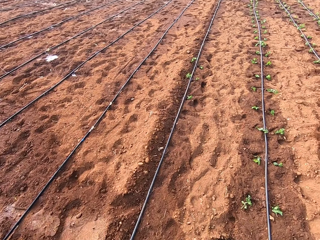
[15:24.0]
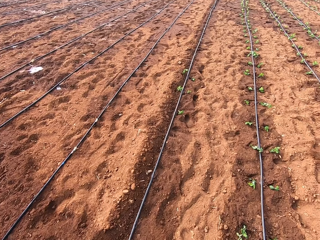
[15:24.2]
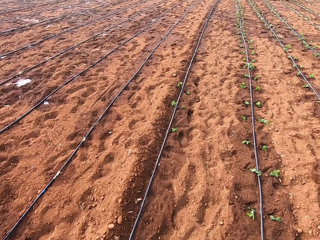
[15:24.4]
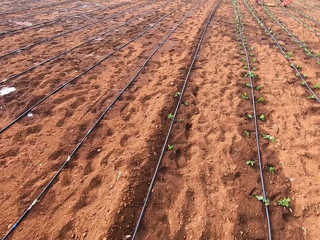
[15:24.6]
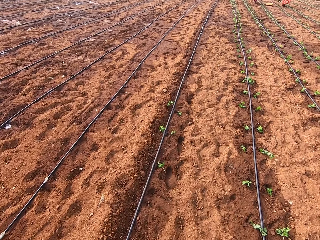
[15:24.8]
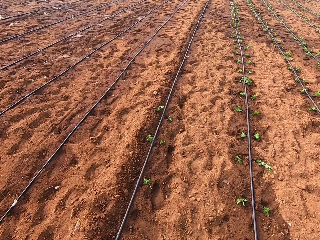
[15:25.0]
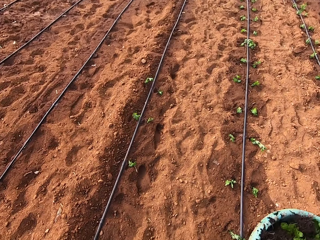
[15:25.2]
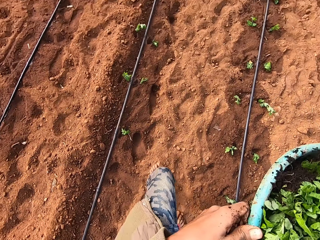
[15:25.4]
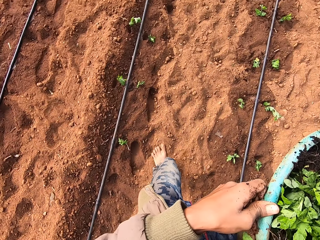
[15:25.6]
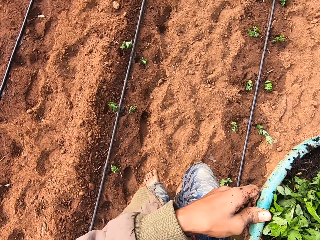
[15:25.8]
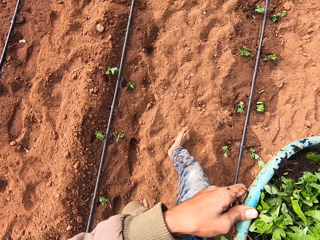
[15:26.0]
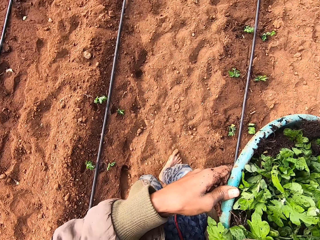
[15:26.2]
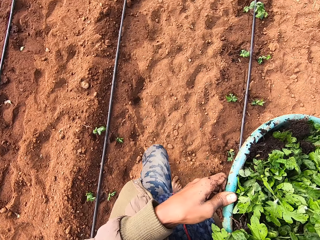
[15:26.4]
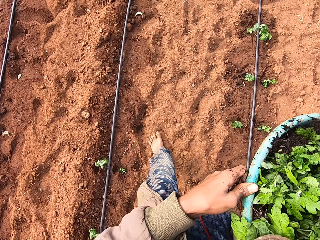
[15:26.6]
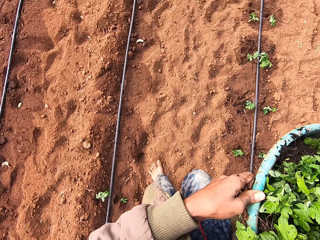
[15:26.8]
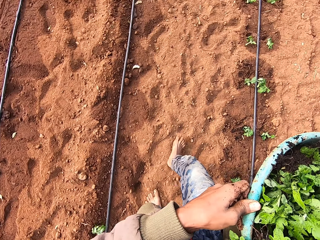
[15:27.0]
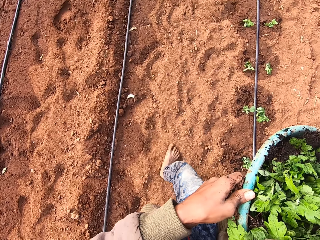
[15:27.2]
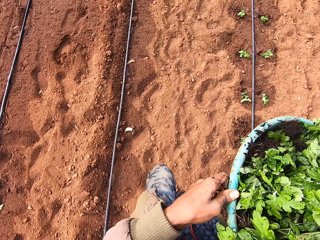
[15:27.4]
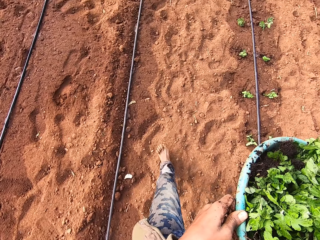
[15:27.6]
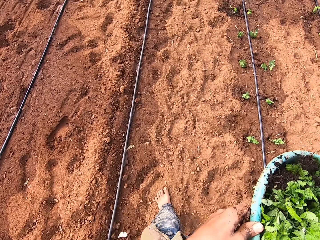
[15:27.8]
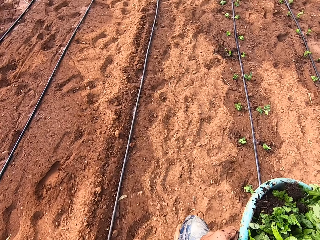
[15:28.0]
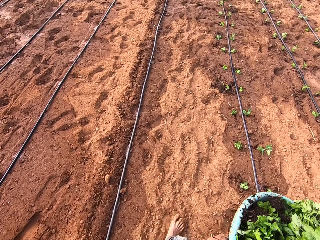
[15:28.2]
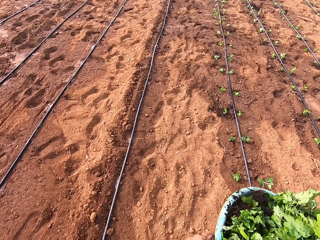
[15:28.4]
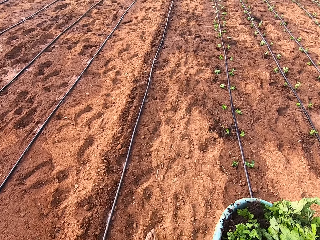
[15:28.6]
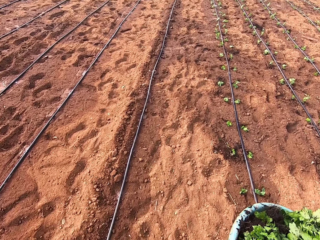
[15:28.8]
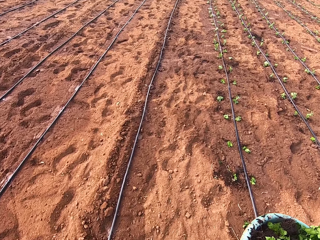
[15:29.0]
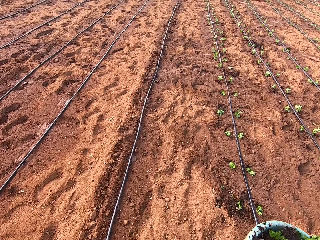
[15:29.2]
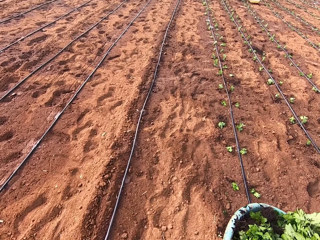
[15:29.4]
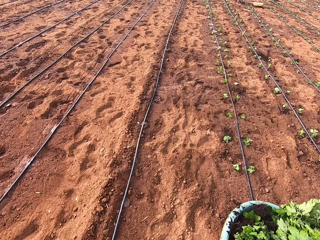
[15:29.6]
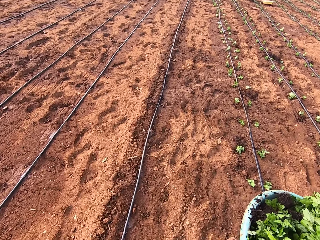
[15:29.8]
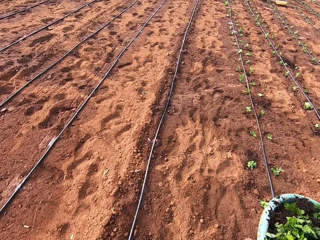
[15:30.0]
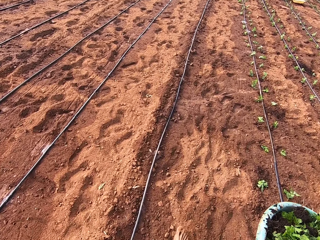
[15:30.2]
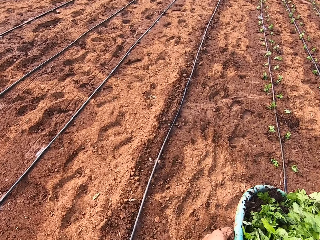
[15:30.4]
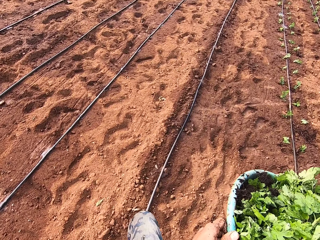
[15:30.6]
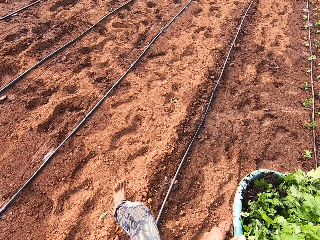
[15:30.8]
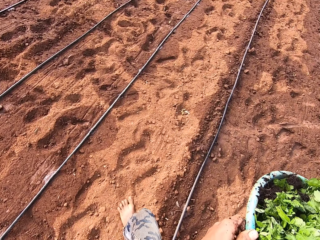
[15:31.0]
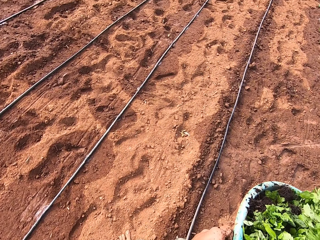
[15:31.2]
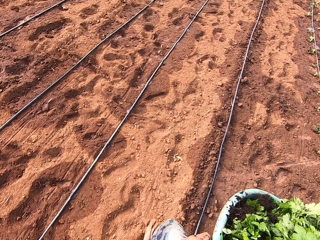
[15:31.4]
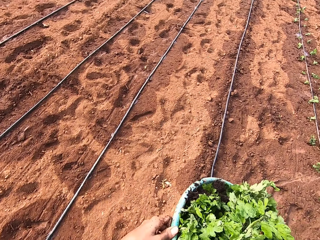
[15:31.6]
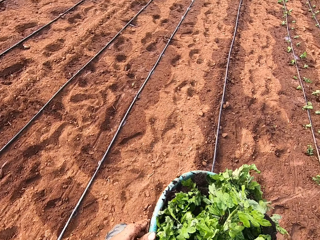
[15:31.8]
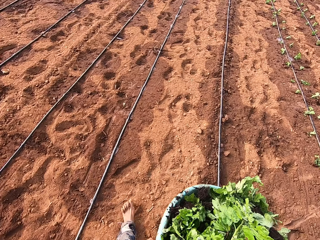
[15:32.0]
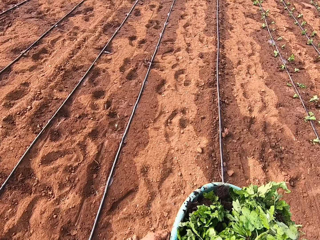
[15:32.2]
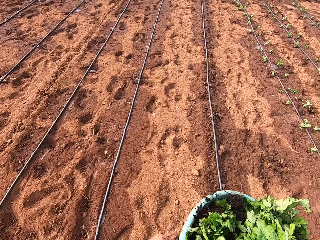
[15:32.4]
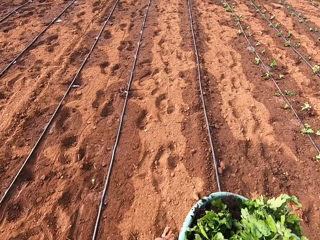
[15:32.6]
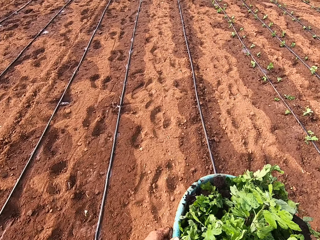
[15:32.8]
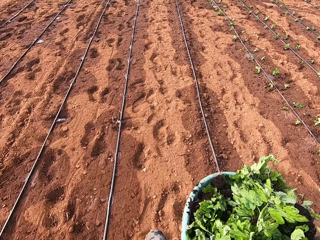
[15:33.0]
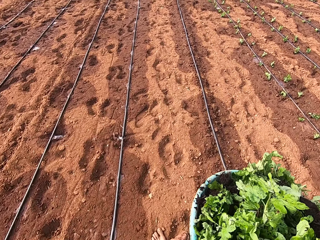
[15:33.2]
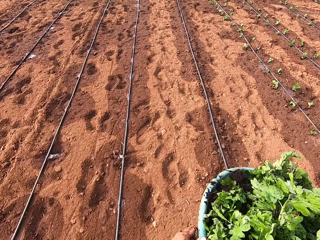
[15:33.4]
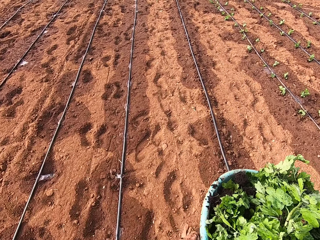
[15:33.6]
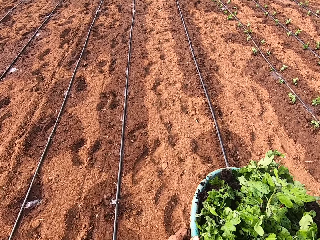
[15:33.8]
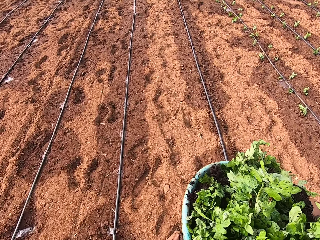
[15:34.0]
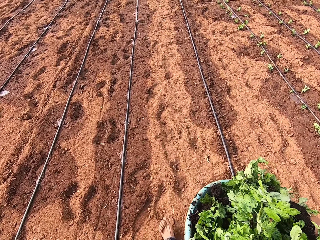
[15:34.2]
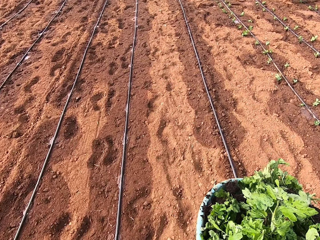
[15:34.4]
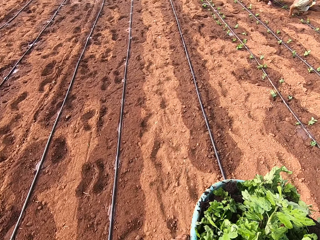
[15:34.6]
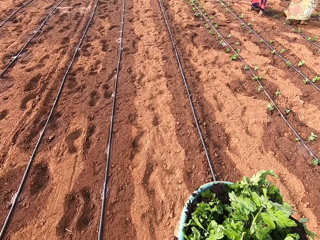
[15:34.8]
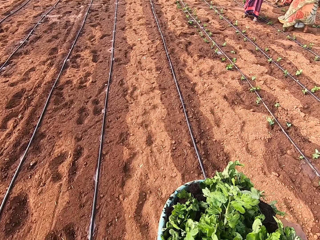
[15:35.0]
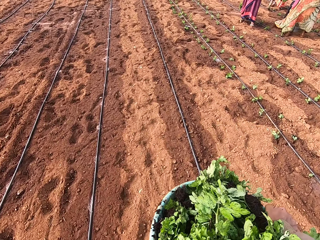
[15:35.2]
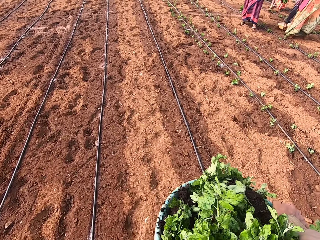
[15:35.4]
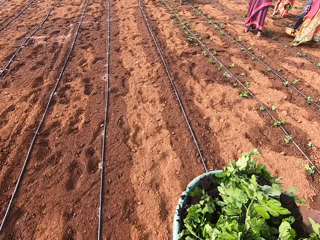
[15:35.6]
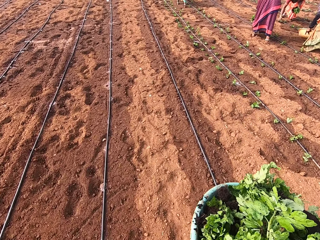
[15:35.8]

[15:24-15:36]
The camera wearer walks in the field. They carry the plants in the basin. They walk in the field.

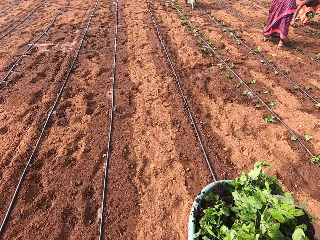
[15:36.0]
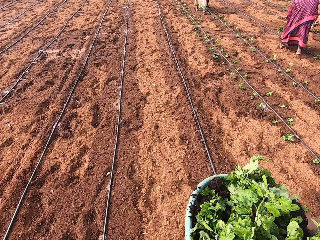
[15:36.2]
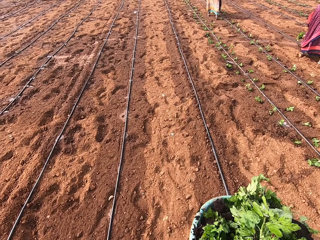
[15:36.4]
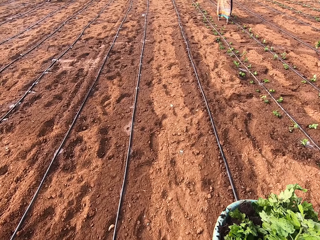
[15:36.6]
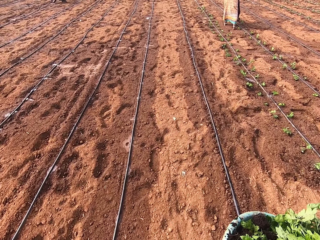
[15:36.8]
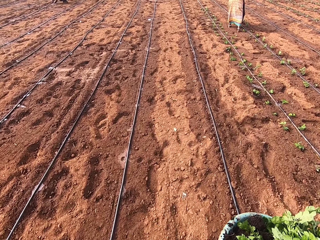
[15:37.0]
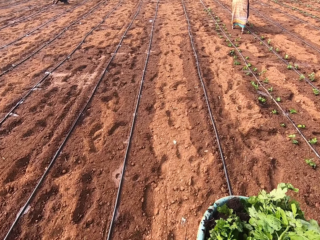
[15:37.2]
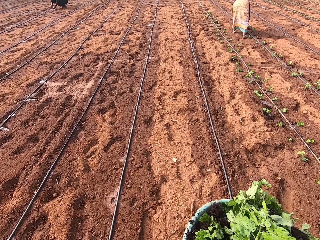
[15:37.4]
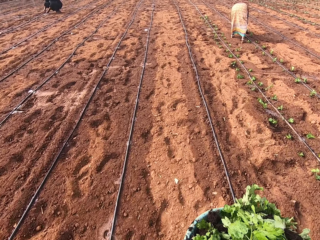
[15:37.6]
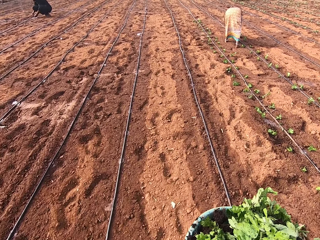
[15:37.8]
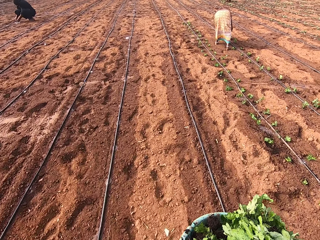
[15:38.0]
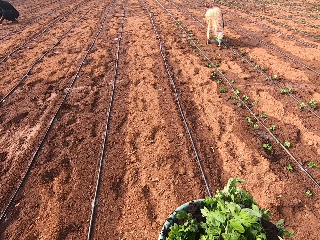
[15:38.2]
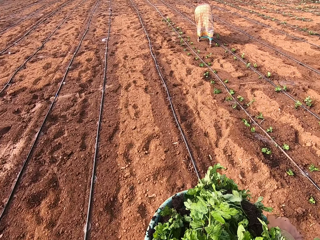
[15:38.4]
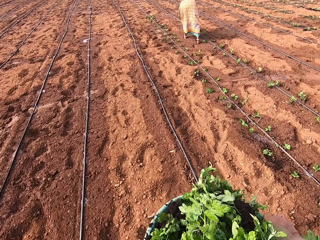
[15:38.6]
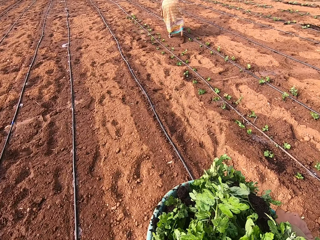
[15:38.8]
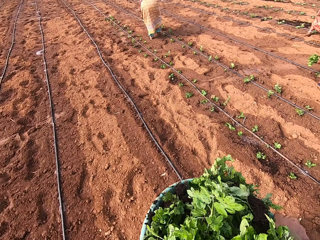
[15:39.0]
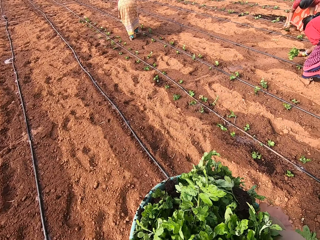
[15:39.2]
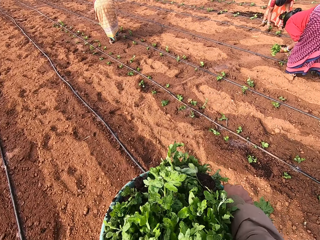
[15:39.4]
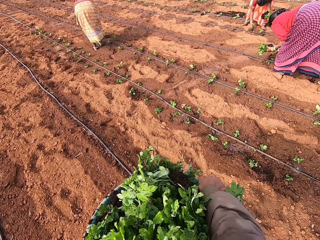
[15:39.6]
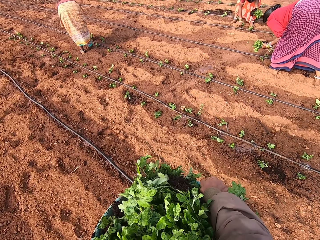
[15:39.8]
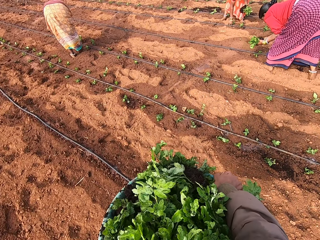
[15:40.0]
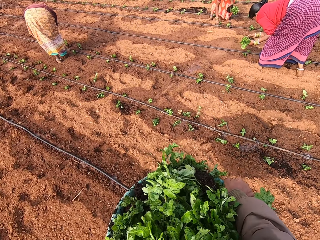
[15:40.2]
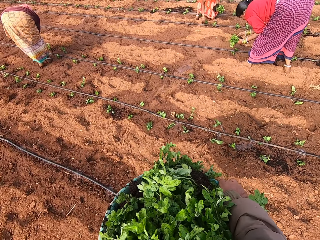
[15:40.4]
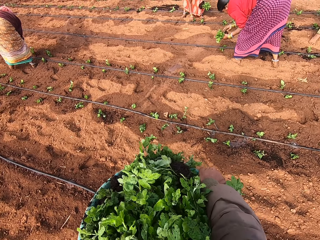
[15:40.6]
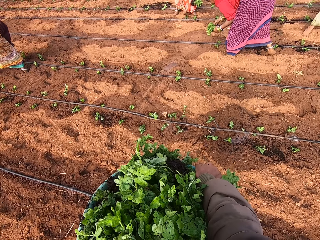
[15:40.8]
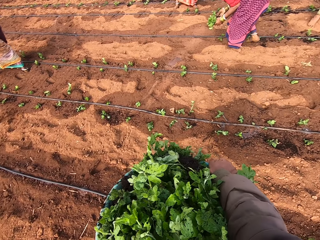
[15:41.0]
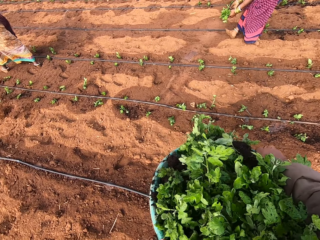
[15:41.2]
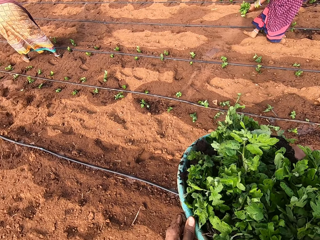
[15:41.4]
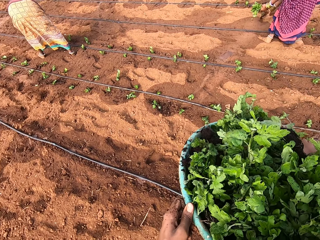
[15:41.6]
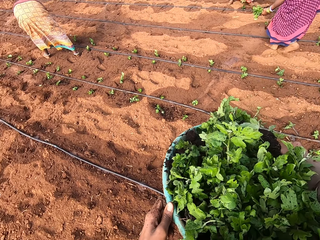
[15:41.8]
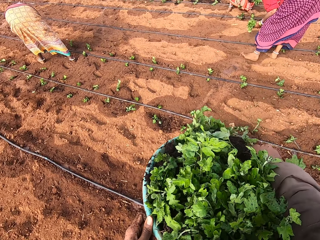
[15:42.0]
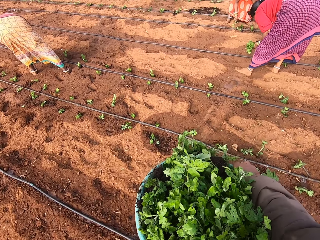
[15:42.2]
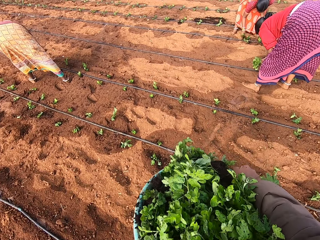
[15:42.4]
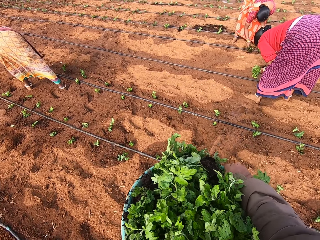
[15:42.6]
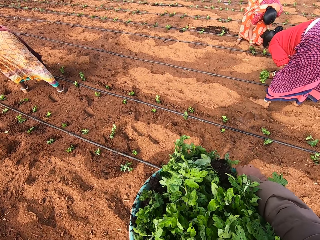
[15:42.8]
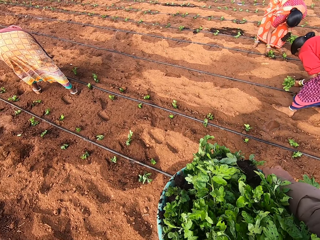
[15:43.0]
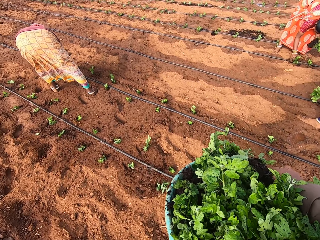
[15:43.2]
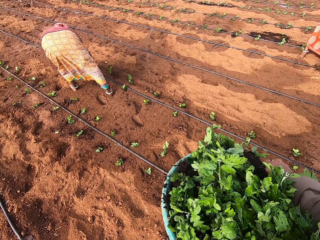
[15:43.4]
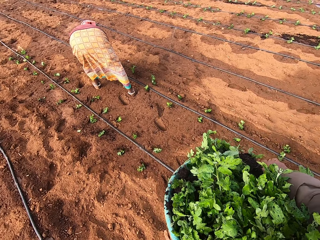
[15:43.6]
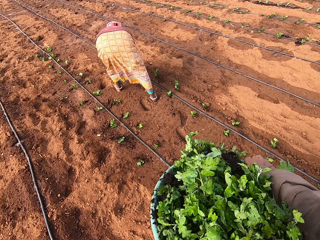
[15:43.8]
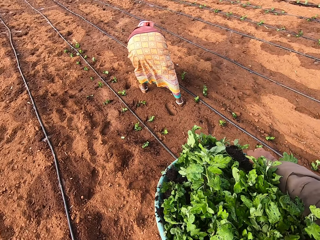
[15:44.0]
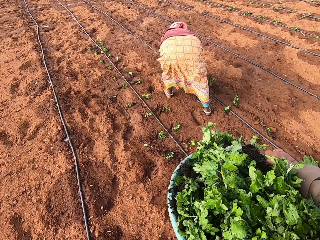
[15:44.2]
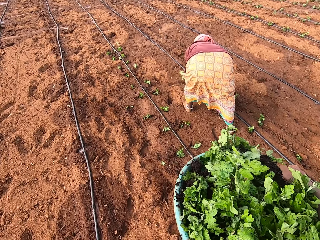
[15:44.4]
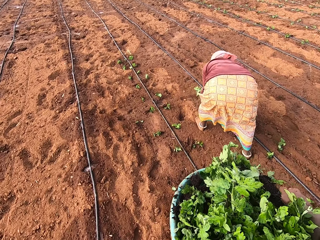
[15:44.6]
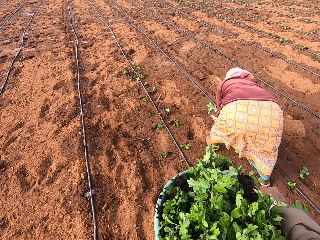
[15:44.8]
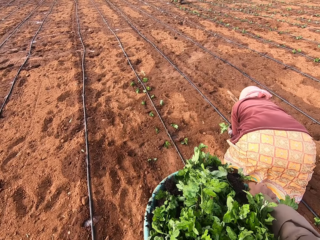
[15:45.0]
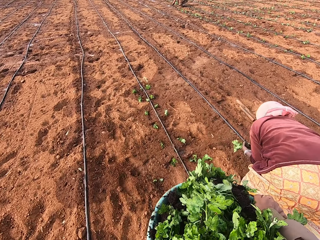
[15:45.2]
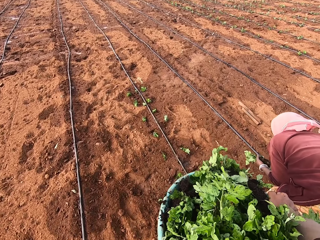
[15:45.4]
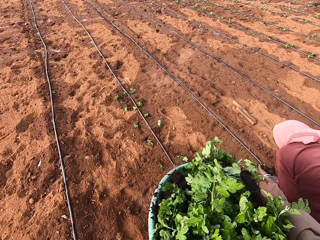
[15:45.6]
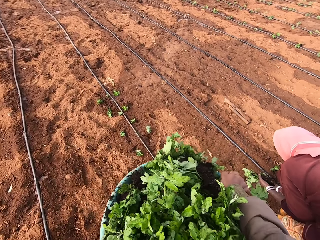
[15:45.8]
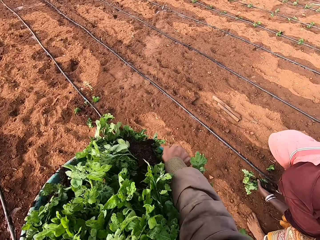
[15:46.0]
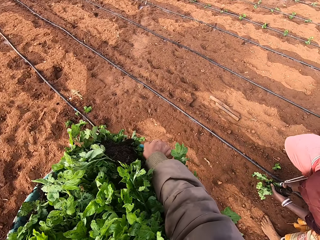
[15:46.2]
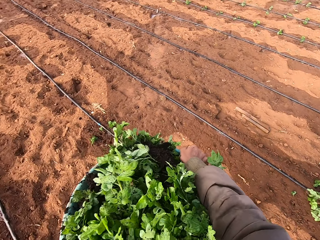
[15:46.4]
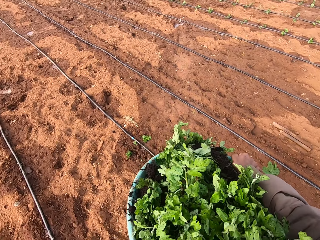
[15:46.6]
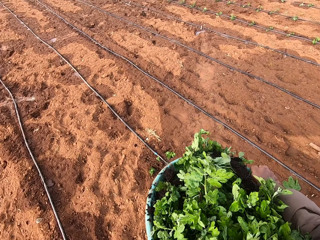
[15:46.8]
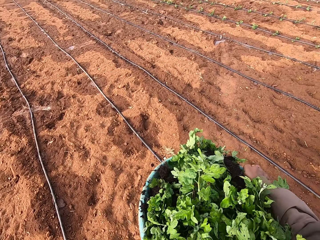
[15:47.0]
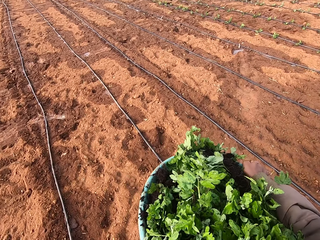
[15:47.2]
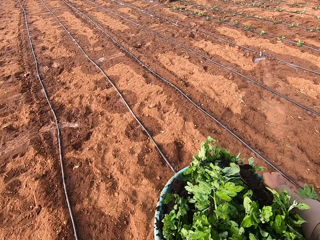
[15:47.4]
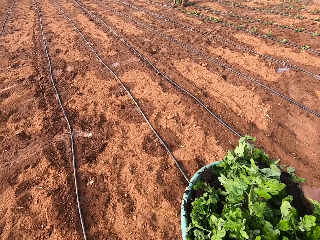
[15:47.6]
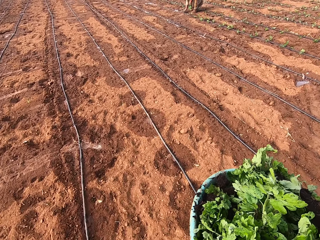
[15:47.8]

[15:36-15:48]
A woman plants some plant on the farmland. Another woman plants some plant on the farmland. Another woman plants some plant on the farmland.
